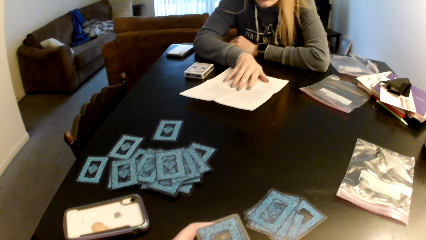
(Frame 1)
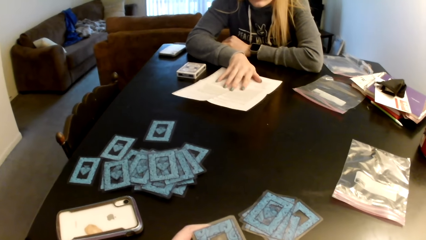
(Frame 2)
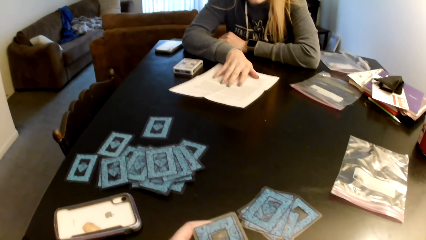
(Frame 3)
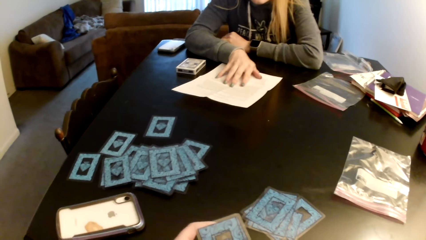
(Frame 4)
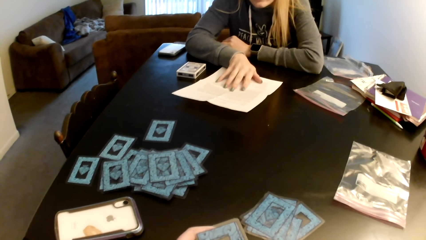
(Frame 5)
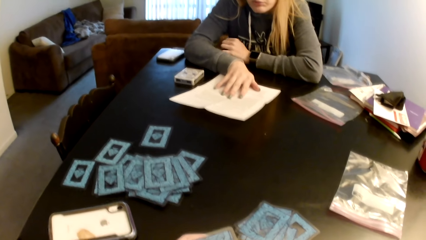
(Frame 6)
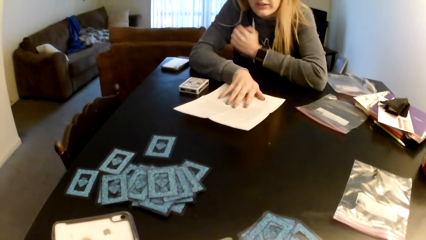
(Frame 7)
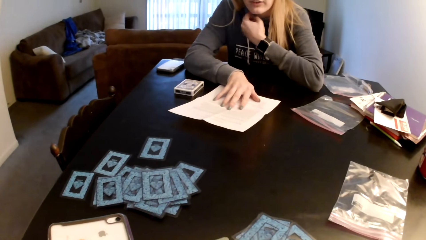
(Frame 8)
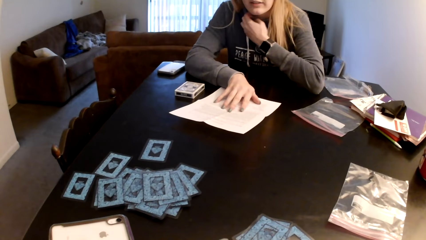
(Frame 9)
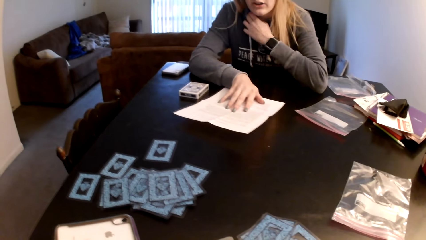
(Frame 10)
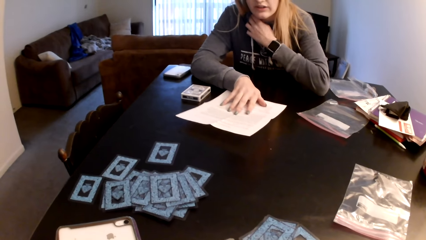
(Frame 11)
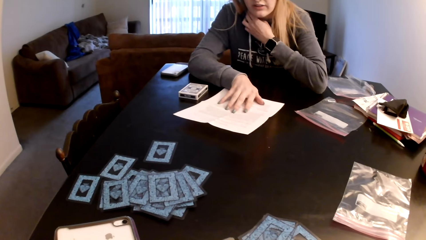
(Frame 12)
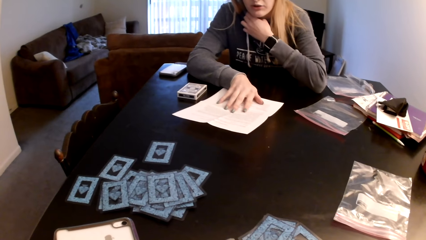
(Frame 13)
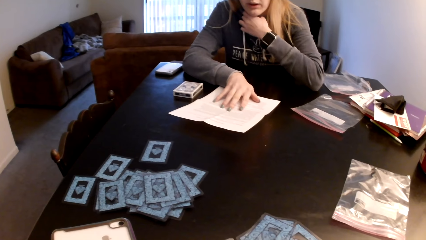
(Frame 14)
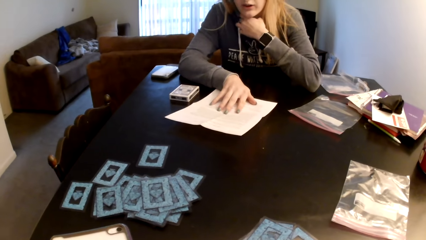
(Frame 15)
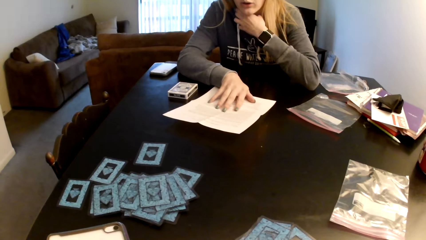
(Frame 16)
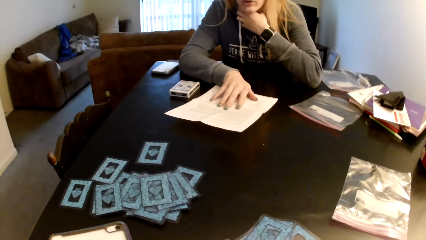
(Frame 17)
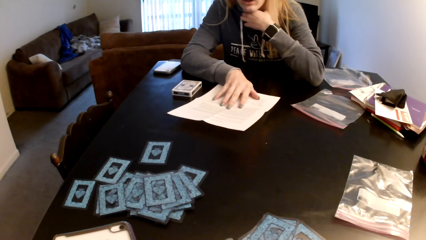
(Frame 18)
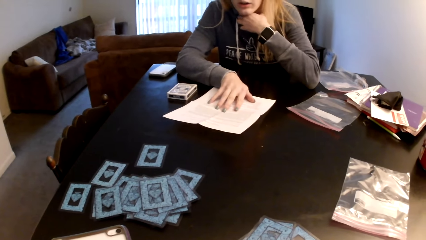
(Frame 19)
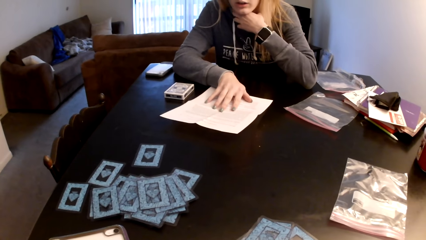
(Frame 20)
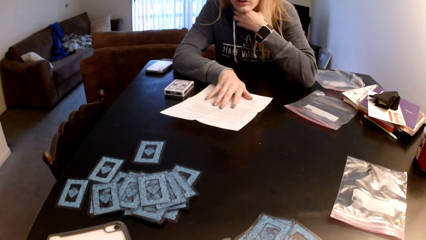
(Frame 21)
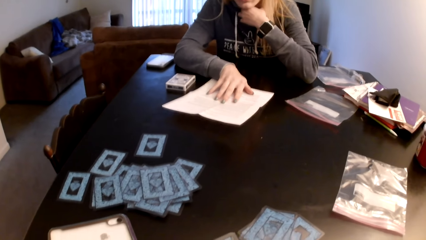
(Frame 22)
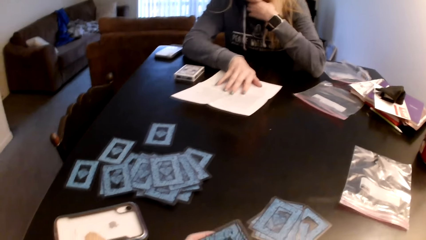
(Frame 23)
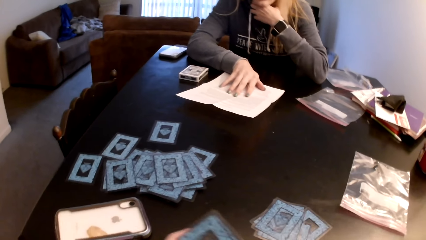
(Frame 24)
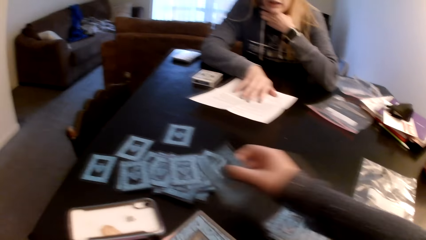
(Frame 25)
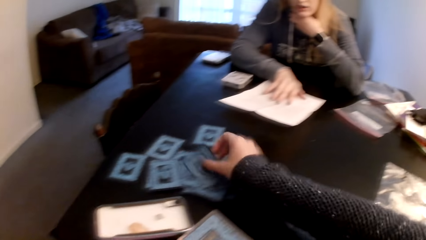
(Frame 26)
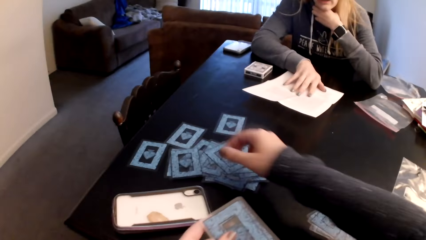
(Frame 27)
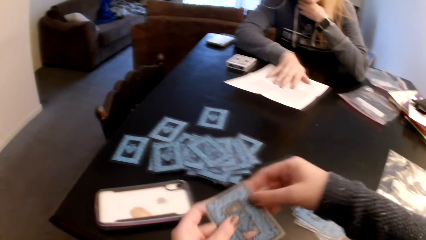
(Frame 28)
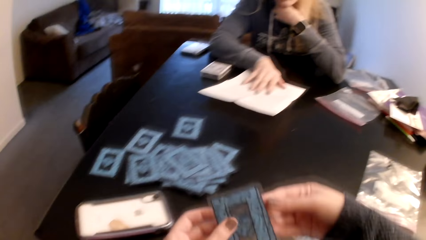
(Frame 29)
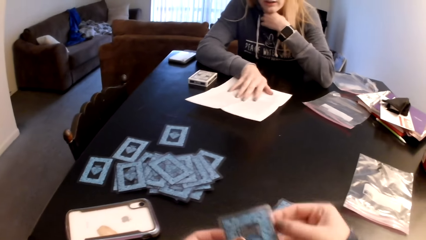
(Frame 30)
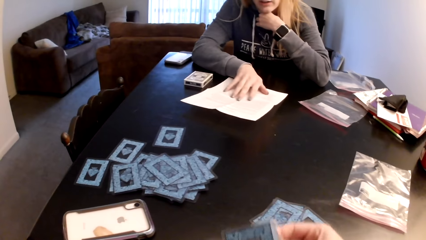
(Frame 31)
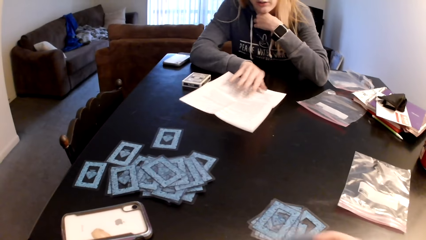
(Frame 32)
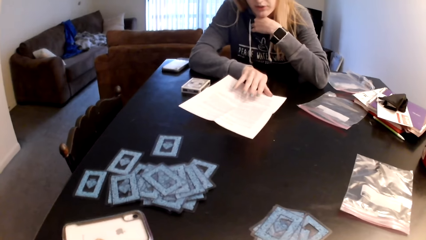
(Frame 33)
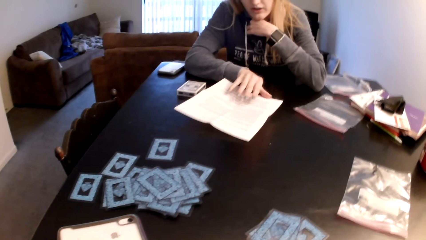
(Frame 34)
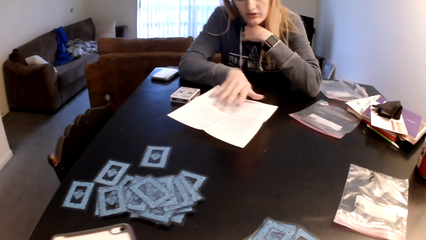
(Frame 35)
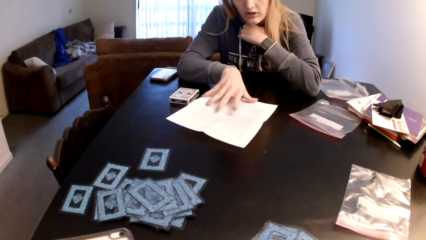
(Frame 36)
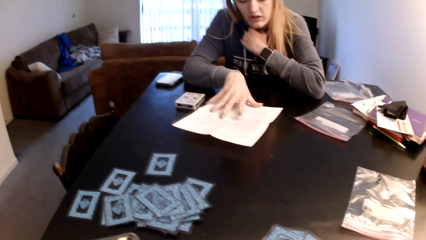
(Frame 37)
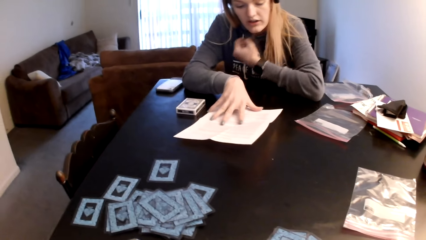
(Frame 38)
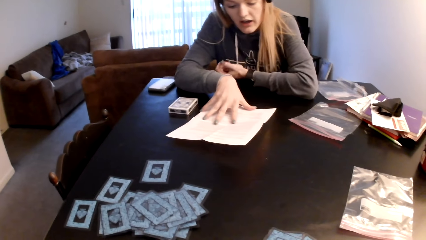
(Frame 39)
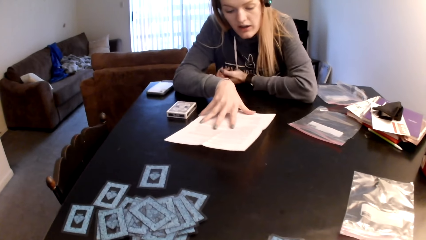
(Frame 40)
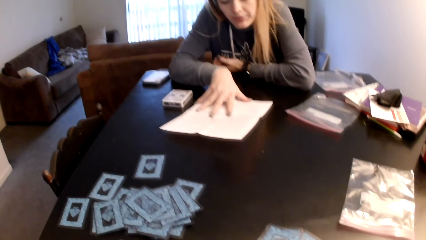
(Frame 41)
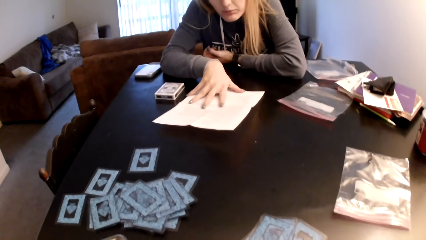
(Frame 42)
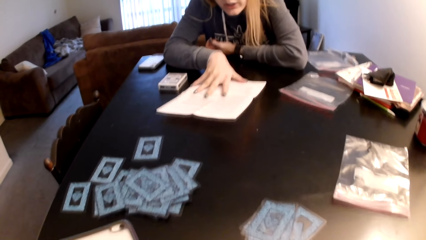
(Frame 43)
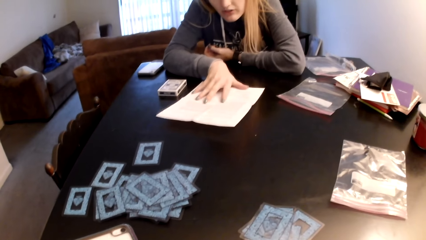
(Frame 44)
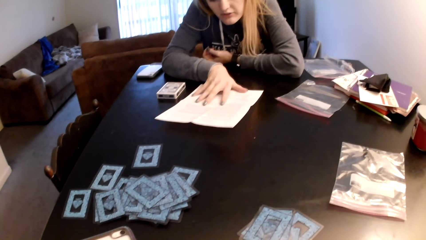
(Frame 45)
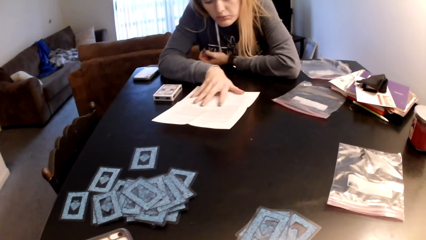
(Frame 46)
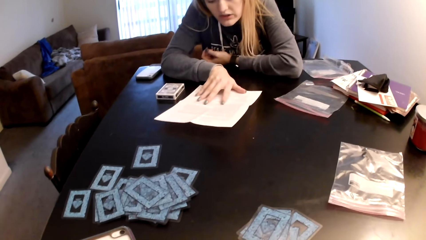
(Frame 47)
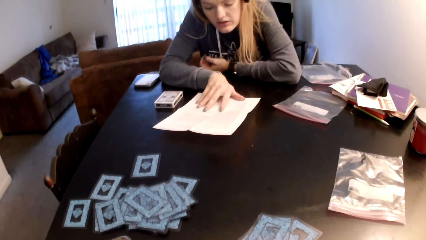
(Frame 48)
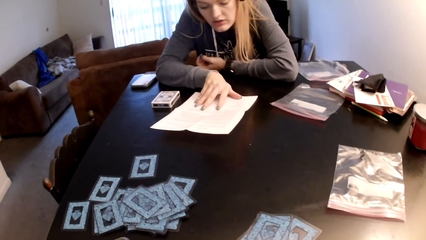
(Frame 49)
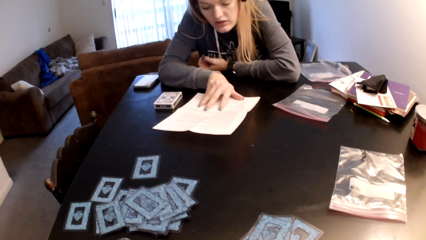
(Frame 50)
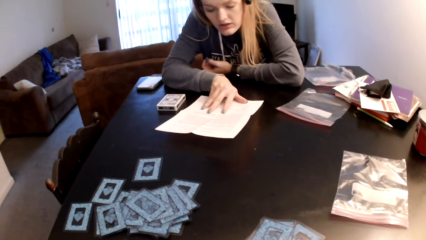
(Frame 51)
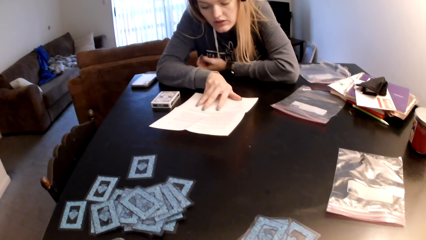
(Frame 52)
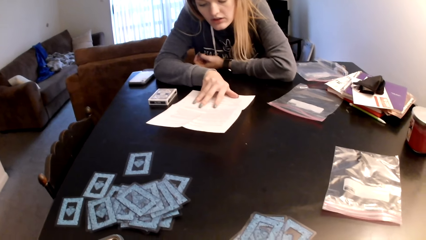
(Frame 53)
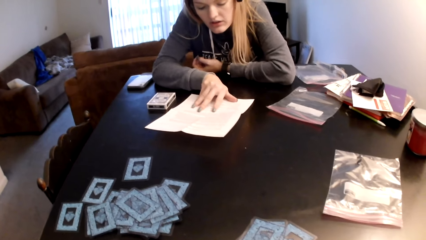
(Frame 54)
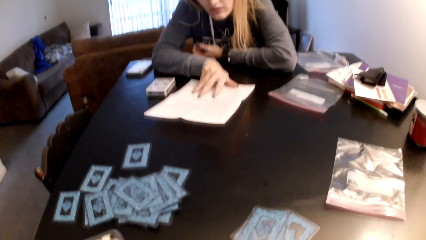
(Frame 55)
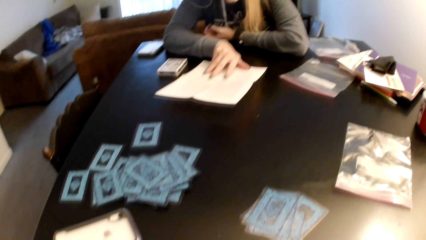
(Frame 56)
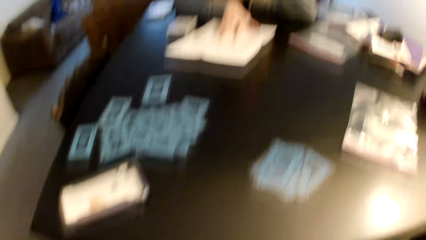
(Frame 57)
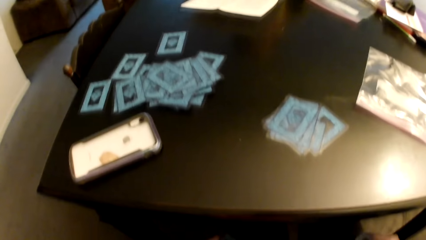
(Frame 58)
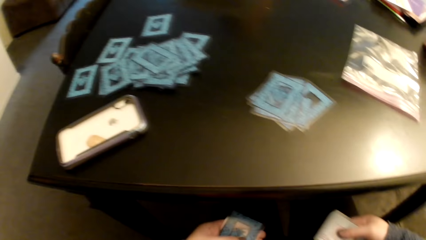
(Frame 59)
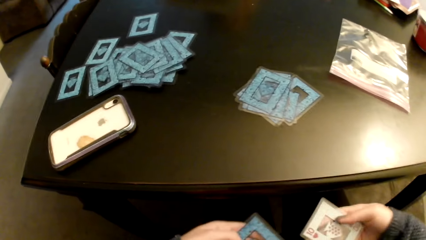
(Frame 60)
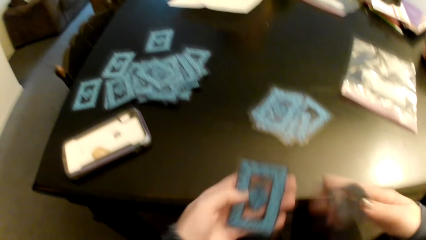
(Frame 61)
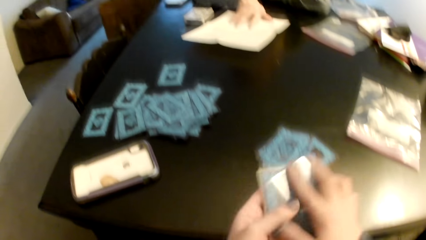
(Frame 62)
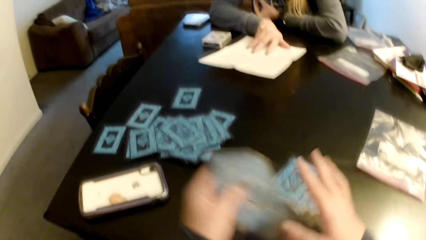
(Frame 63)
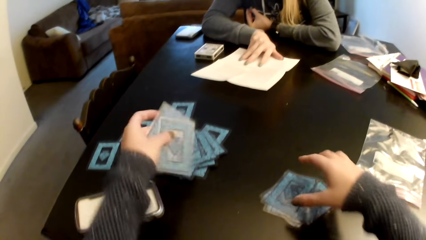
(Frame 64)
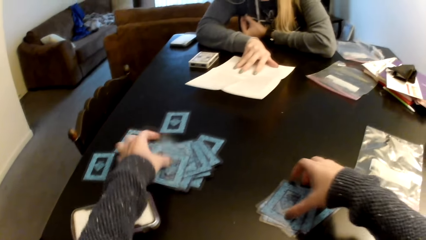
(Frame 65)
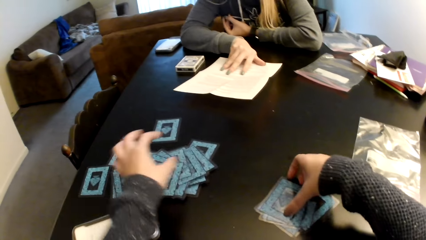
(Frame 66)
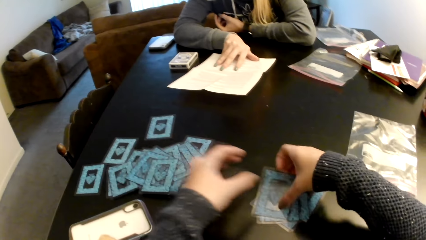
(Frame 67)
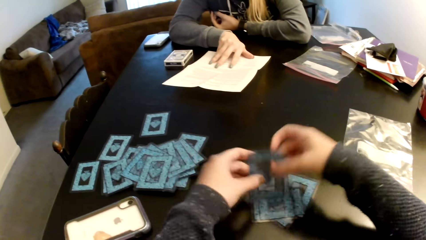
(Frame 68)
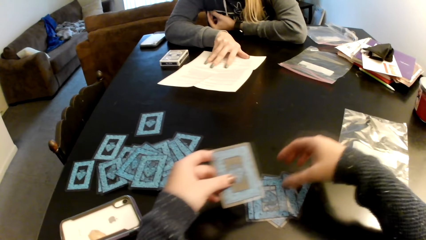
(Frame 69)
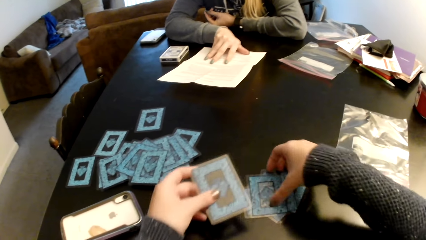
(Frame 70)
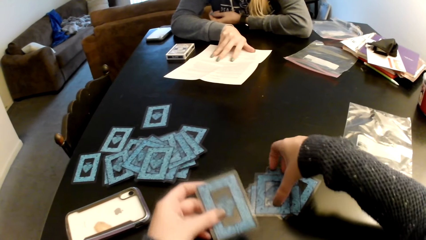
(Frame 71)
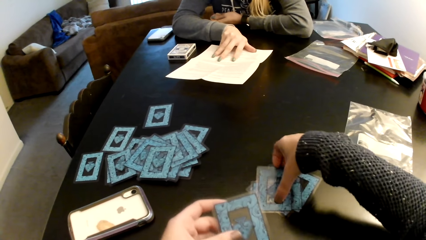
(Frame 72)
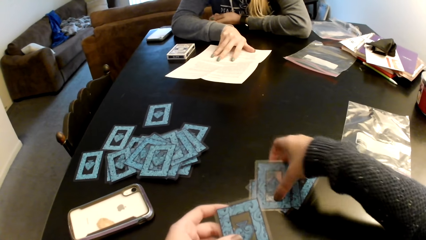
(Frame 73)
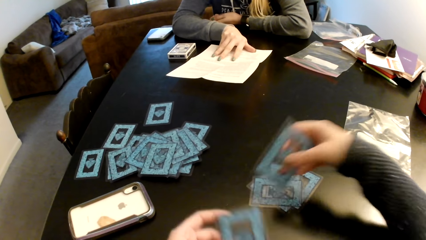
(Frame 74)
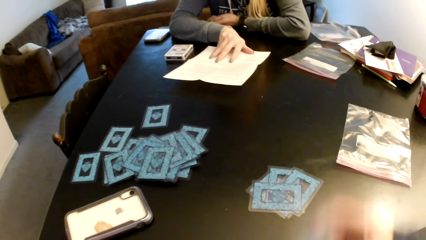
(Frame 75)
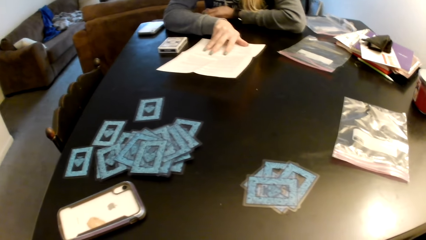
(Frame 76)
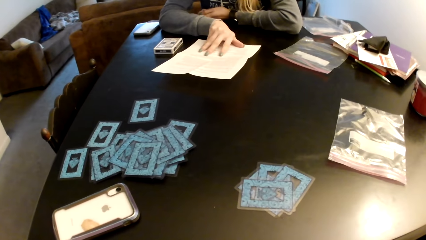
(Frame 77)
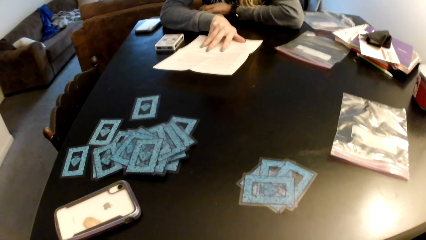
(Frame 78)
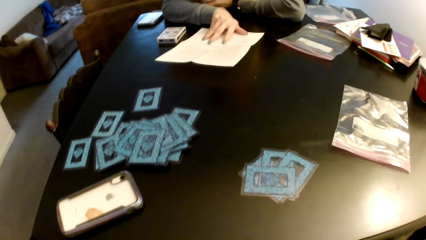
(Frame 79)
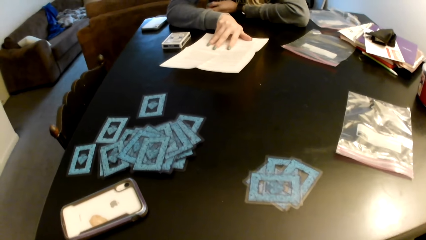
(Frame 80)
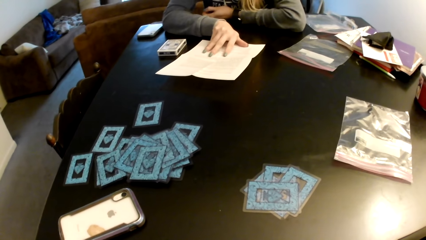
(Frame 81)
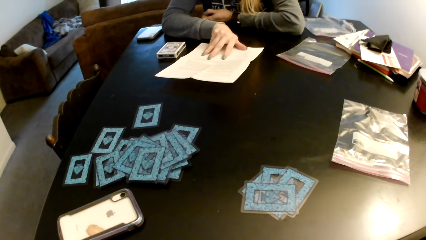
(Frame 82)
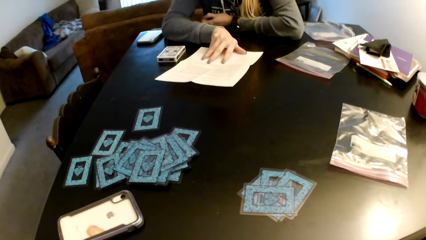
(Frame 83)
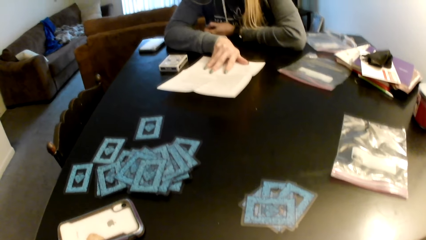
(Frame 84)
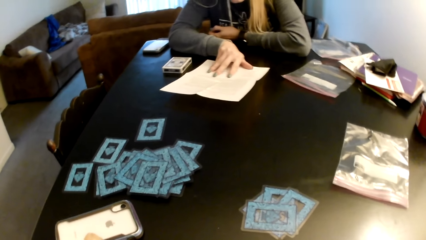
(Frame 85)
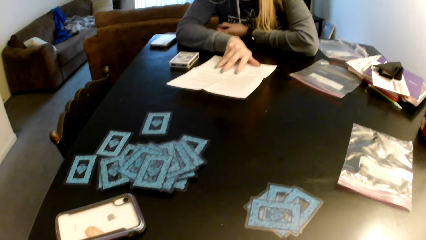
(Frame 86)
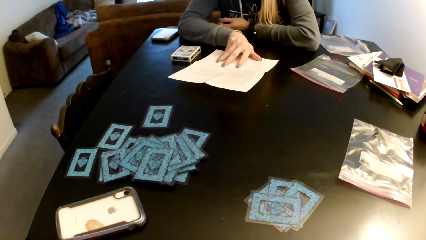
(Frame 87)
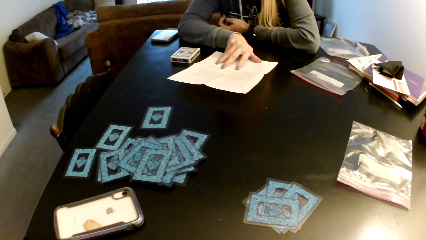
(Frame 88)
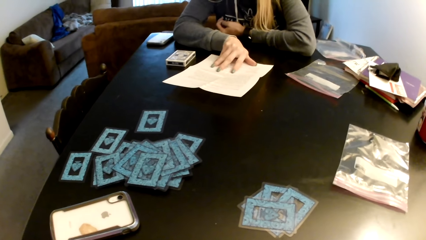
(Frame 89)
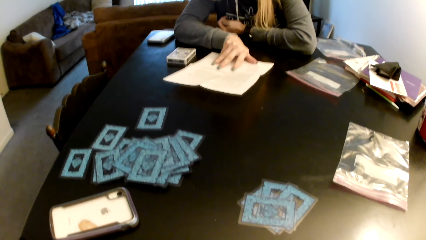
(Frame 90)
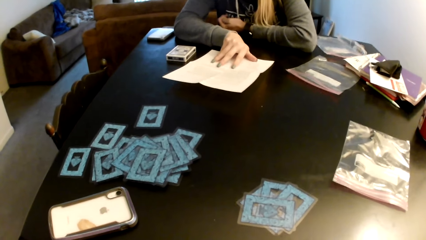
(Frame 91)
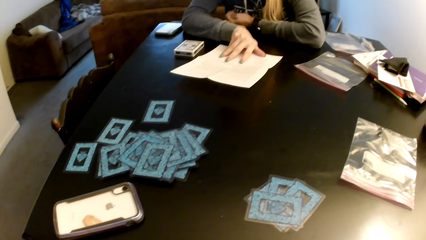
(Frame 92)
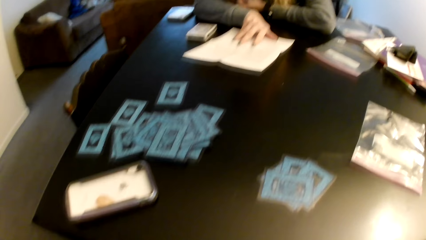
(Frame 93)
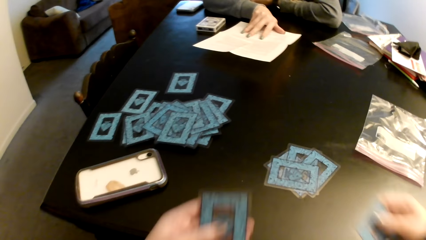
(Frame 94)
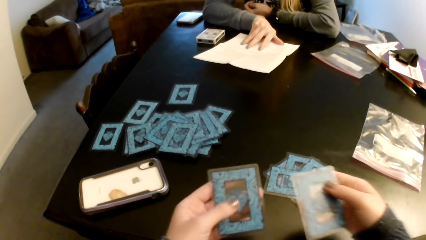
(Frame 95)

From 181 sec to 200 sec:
A woman moves a piece of paper on a table. The woman scratches her neck with her hand. The woman rubs her neck with her hand. The camera wearer puts down the cards on the table. They hold the card with both hands. The woman holds the paper. The woman pulls her hand off the neck. The woman moves the piece of paper on the table. The camera wearer looks around a room. They switch the card to the other hand. They pick up the card. They put down the cards on the table. They switch the card to the other hand. They pick up the cards from the table. They look around the room.
